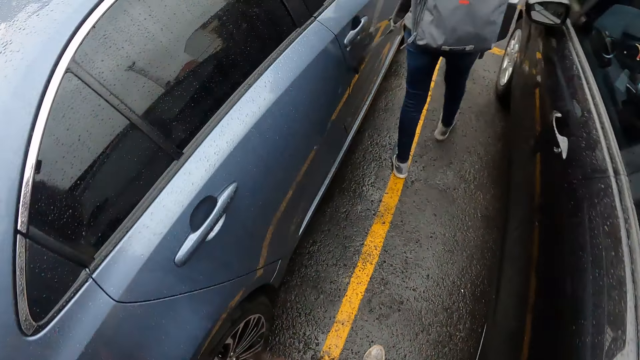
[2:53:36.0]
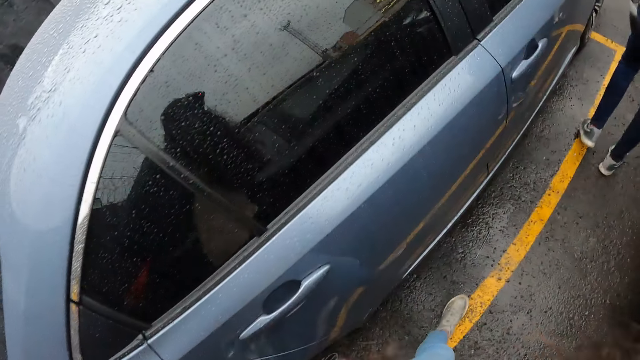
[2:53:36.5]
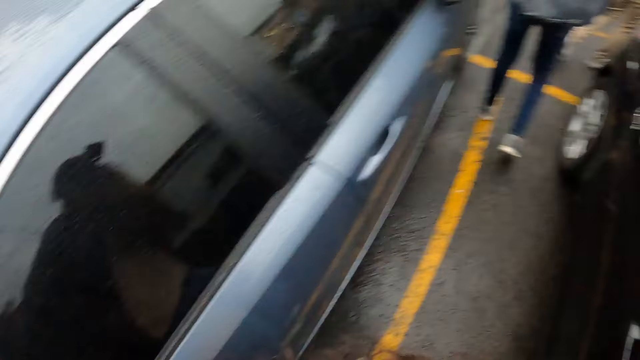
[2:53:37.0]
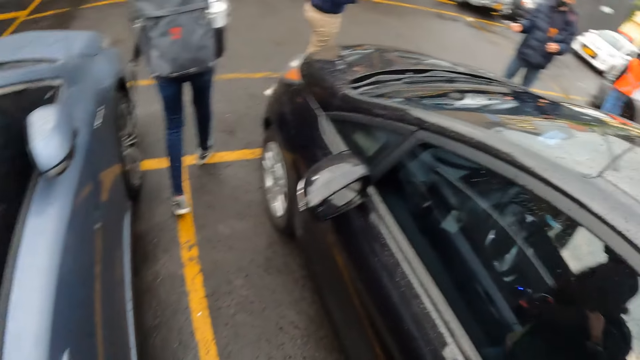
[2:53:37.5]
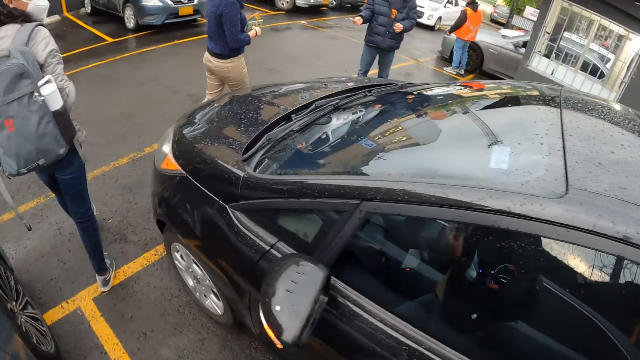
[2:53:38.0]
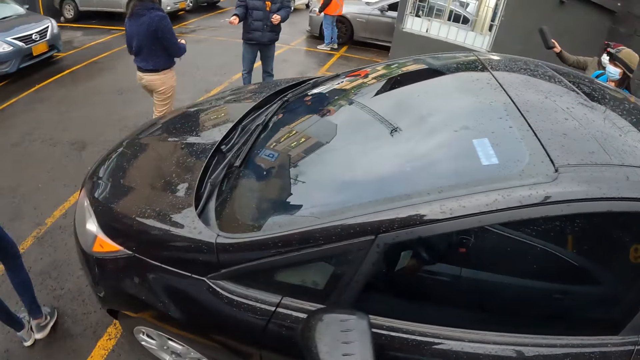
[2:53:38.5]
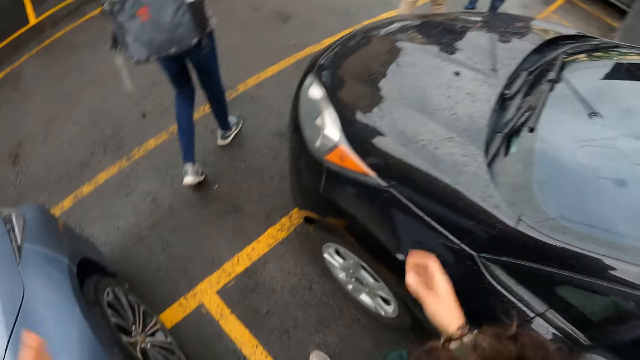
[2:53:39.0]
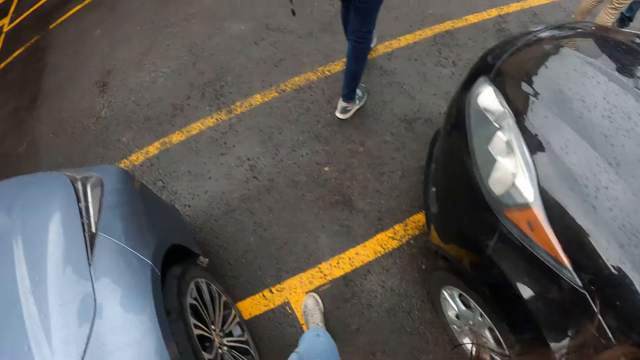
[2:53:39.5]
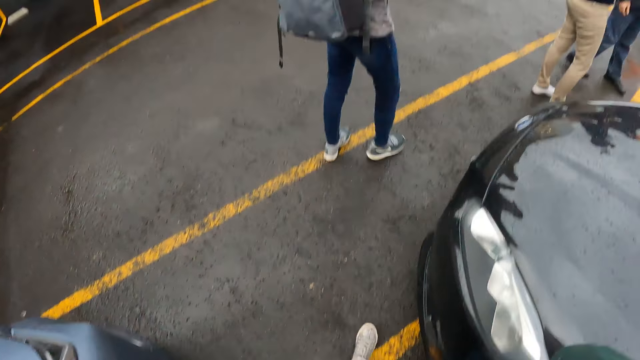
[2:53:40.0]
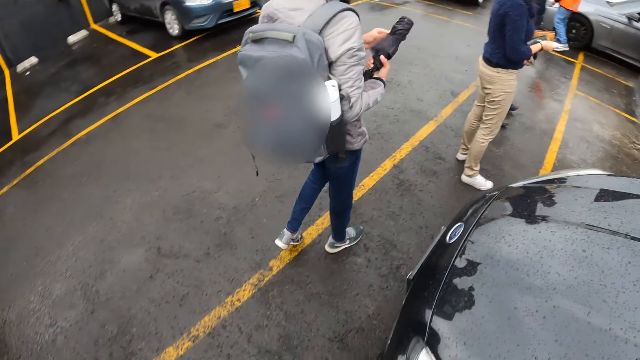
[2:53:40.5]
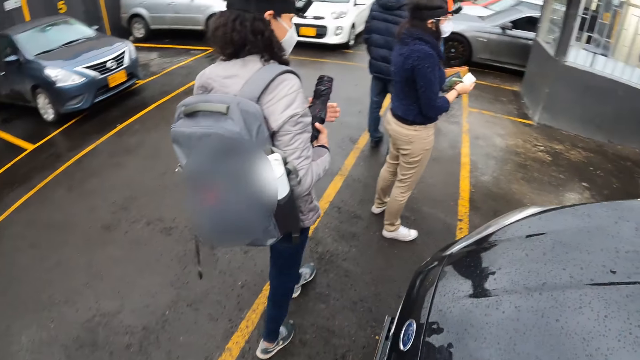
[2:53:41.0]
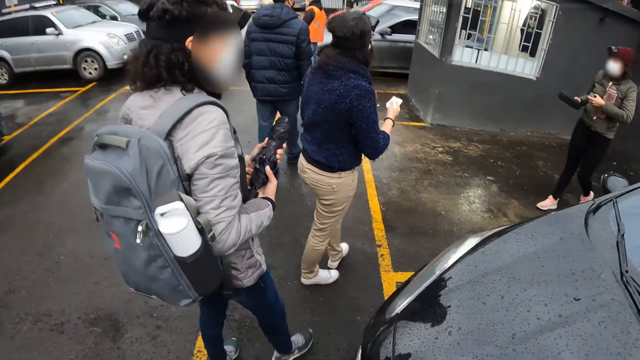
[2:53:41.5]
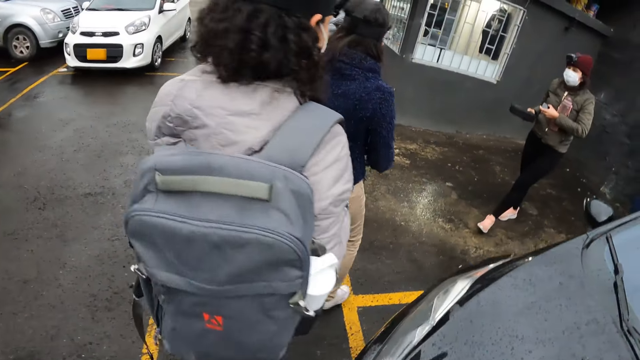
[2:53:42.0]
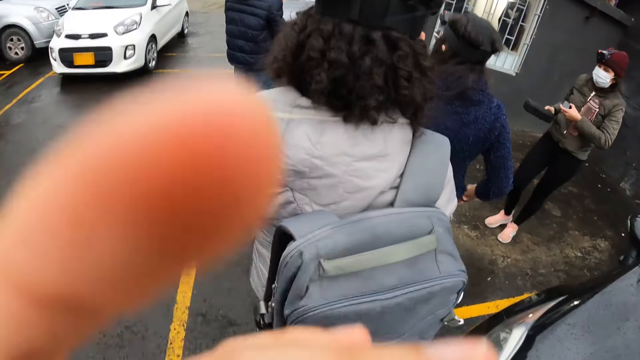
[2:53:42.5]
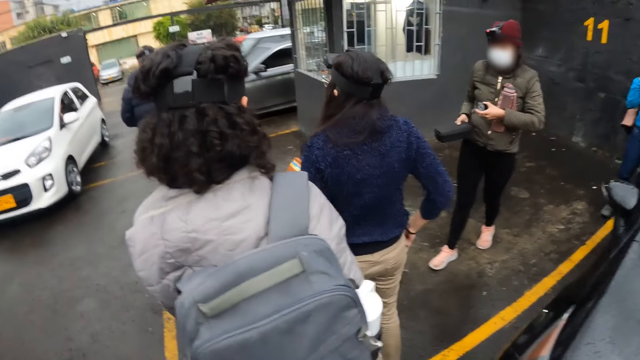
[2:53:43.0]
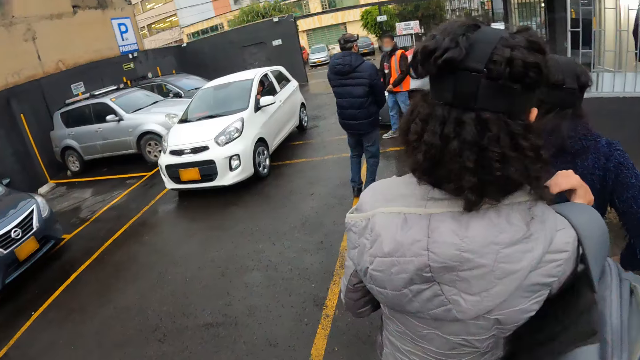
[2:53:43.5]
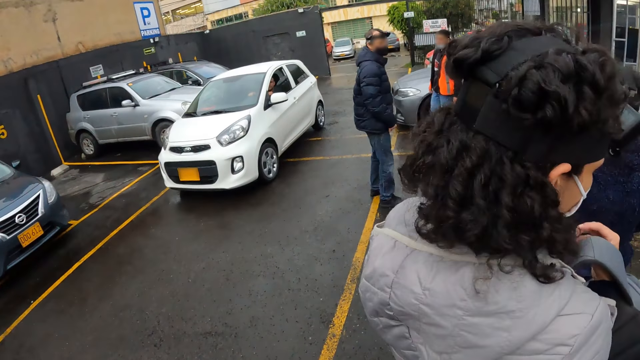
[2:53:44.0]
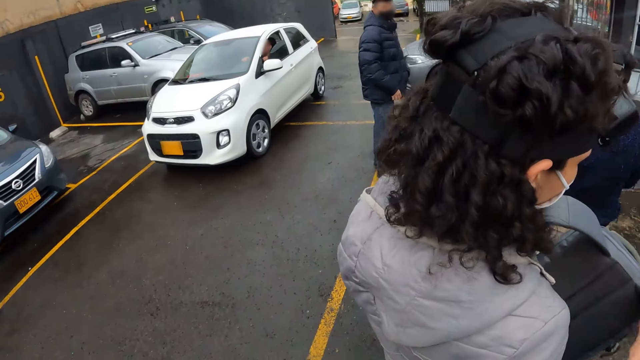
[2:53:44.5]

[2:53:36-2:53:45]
The camera wearer walks forward. A man walks forward.

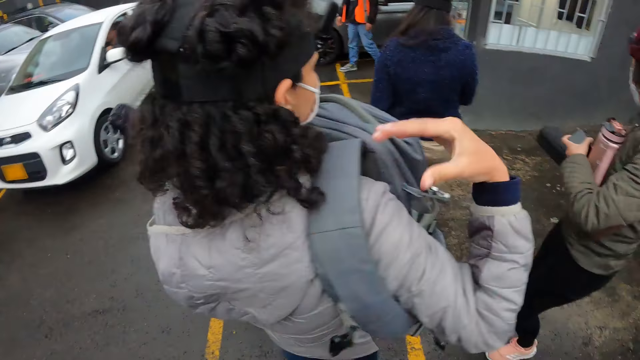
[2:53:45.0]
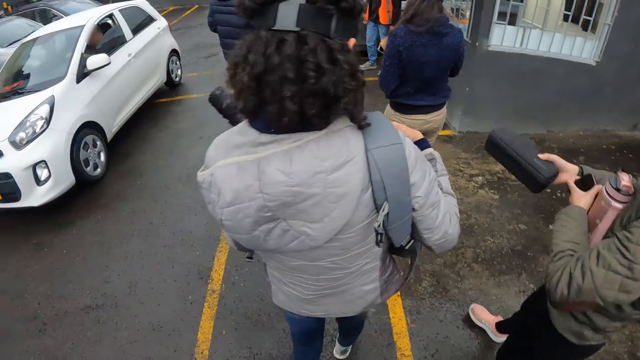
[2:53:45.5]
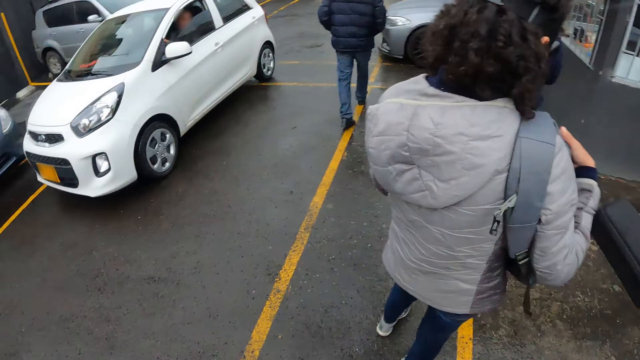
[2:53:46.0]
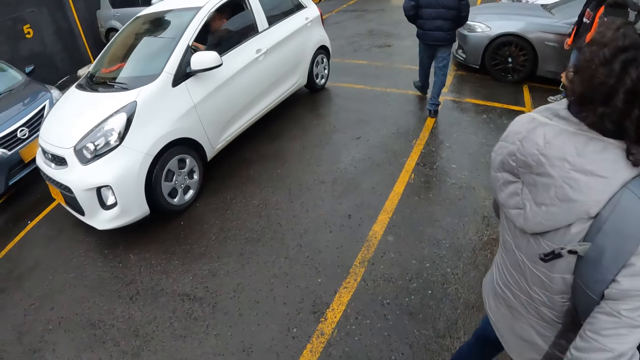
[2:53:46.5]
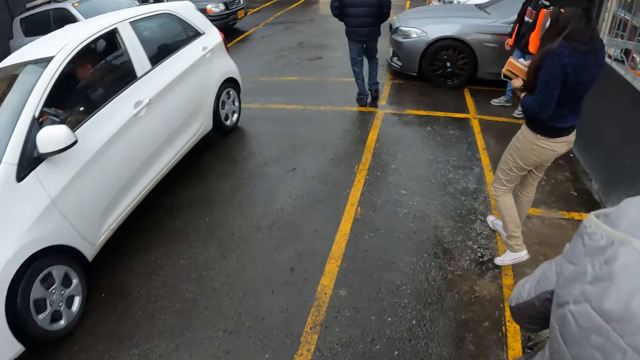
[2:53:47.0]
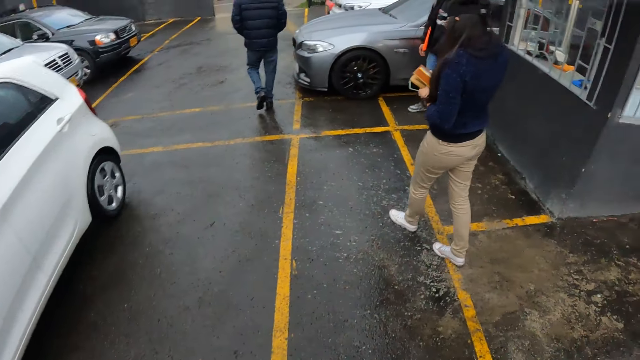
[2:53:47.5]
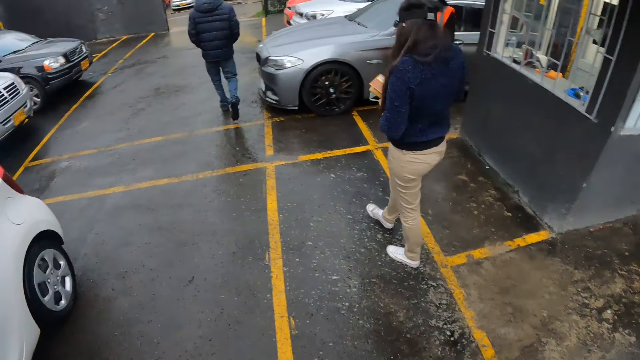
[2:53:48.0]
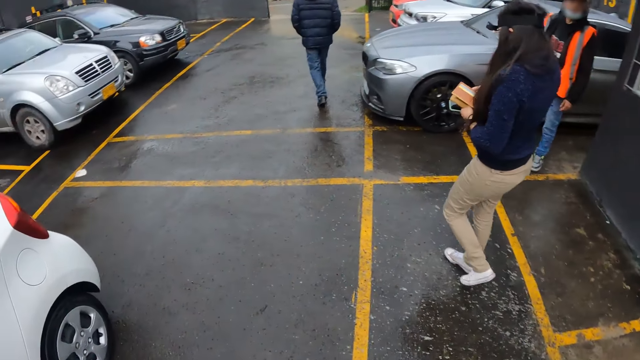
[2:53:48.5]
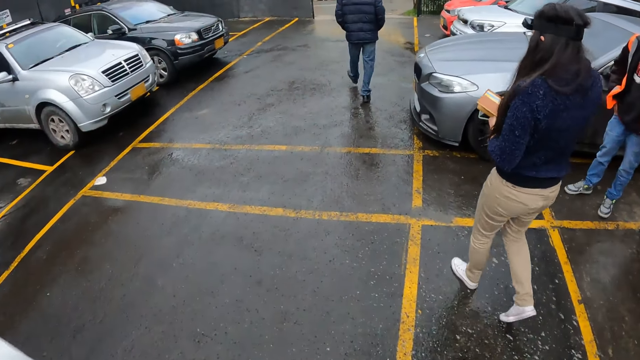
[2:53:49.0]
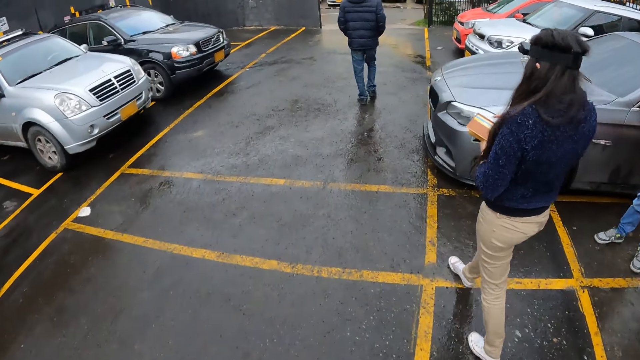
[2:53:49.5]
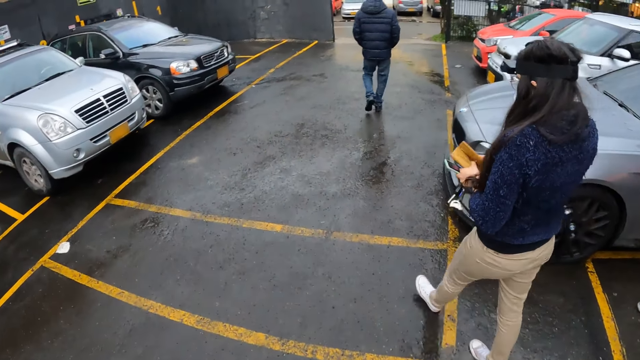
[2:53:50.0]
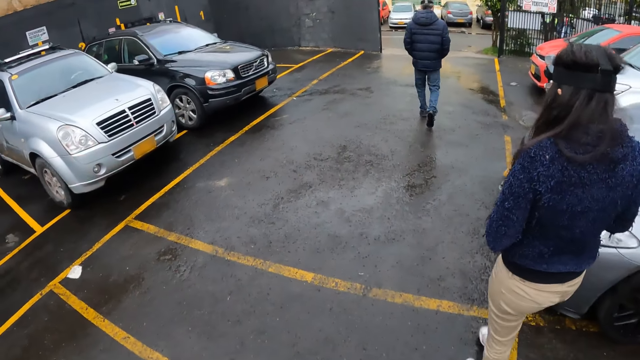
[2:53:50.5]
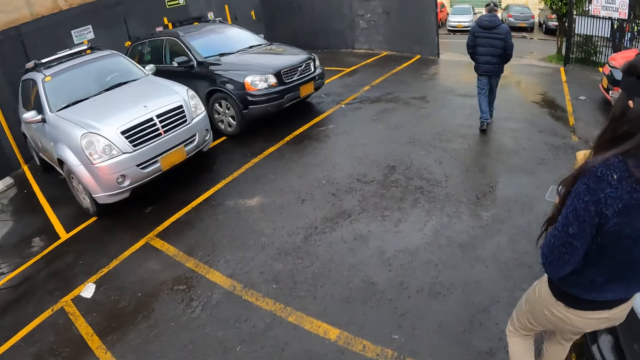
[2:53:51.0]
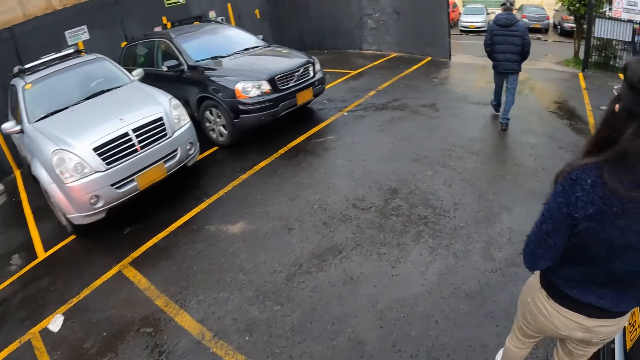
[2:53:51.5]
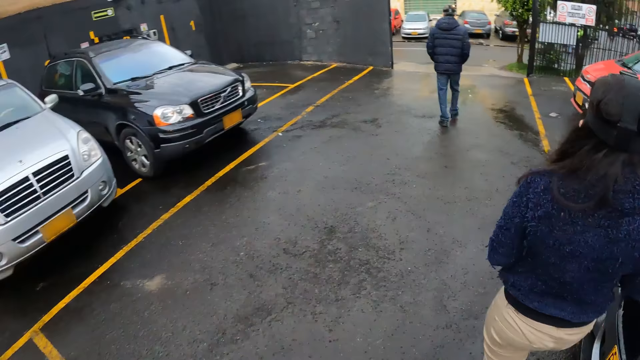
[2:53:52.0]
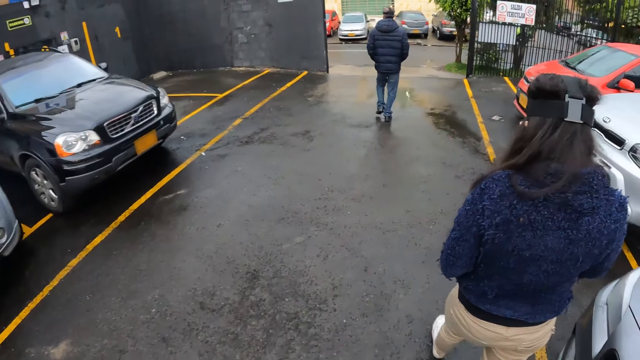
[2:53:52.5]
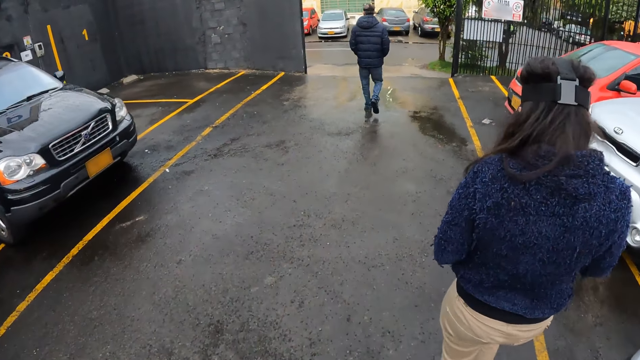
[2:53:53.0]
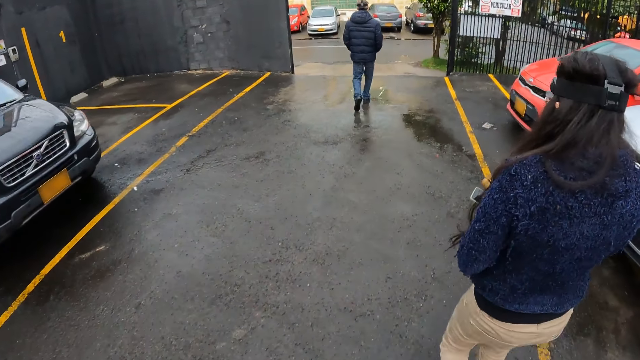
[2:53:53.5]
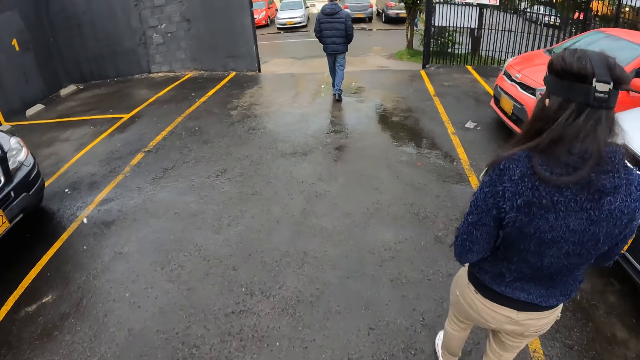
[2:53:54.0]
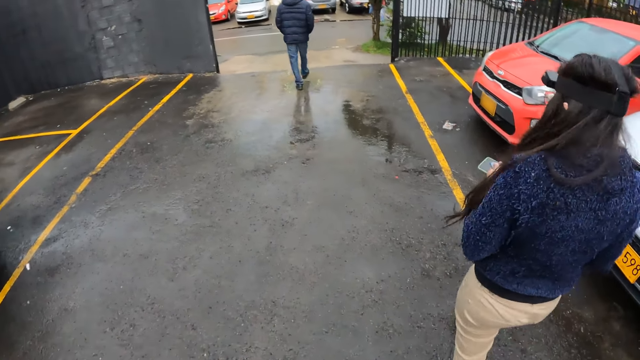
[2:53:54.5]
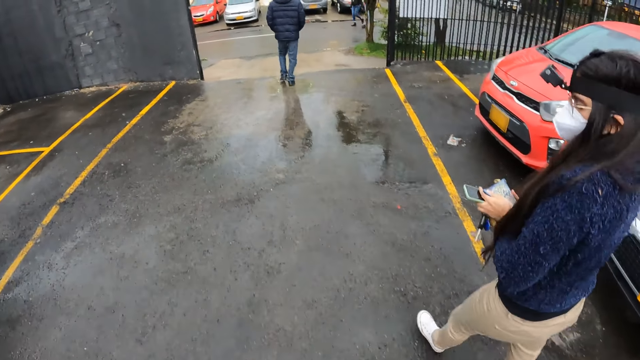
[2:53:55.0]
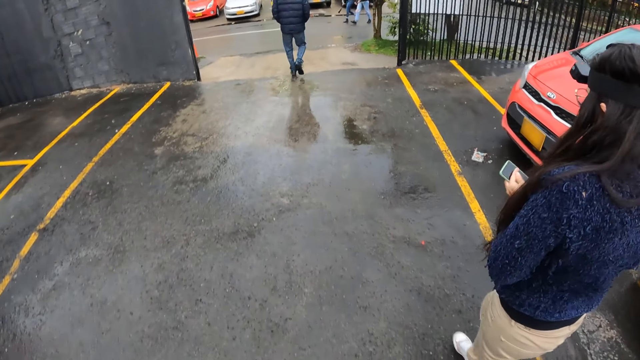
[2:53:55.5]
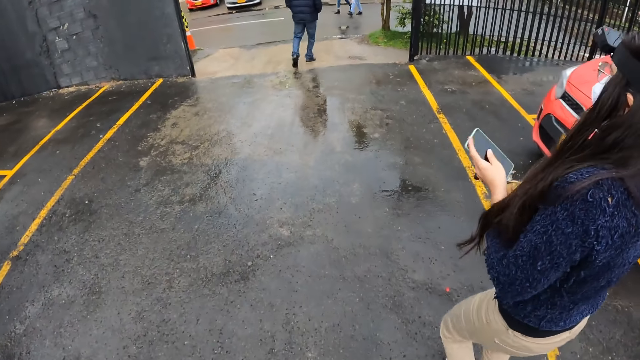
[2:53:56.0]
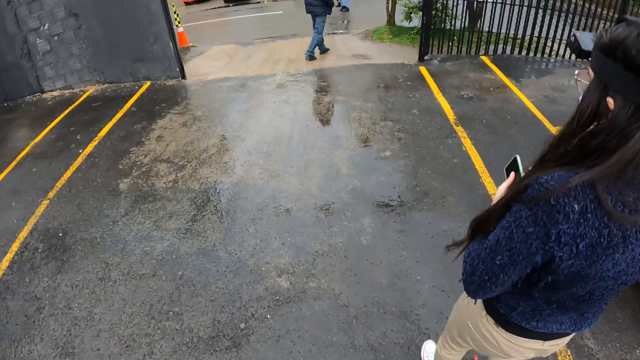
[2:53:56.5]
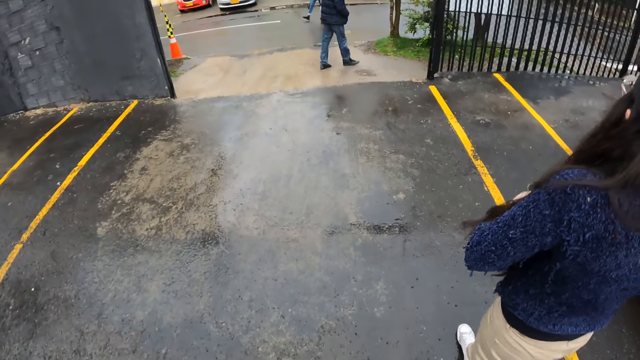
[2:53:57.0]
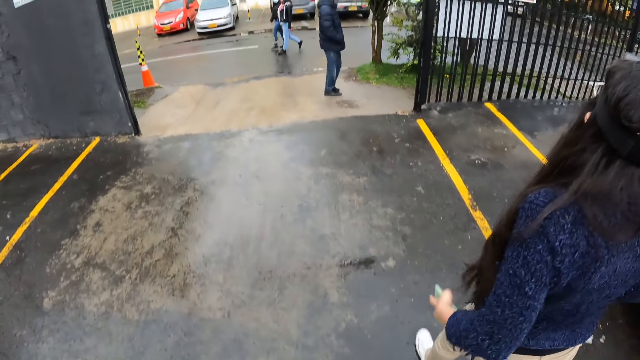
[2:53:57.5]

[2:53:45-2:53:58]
The woman fits the backpack on the shoulder. The man walks forward. He walks forward again. The driver walks forward and opens the purse. The camera wearer walks forward.
